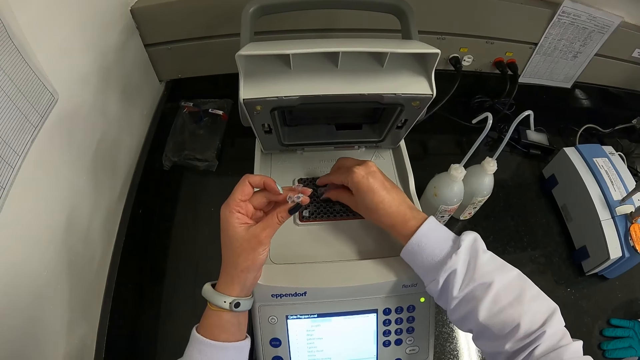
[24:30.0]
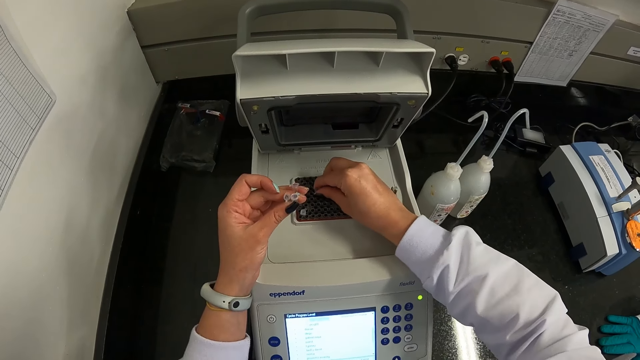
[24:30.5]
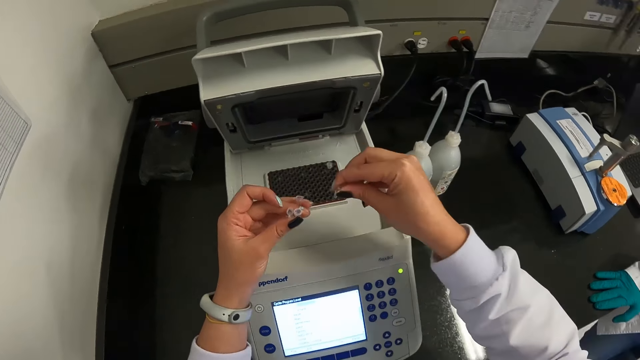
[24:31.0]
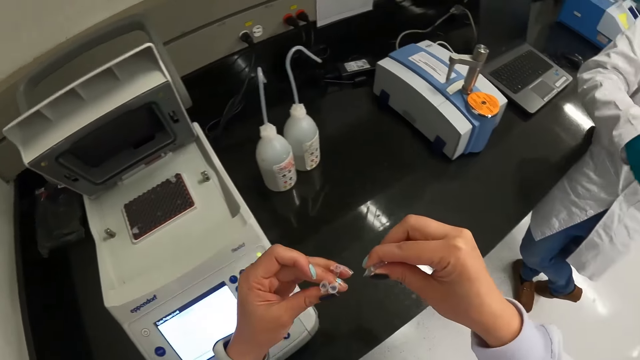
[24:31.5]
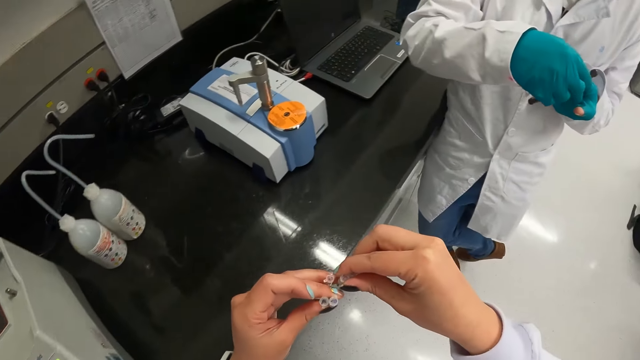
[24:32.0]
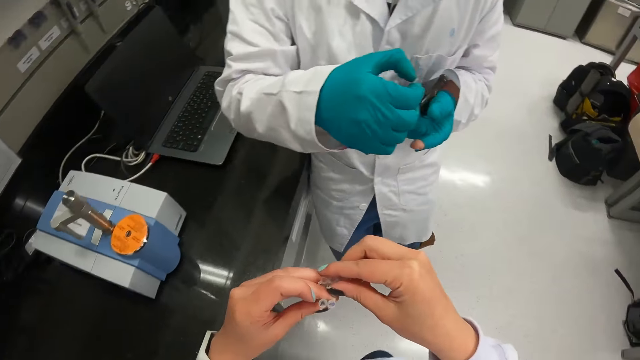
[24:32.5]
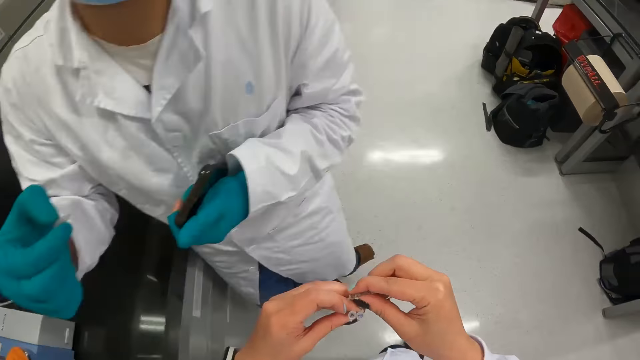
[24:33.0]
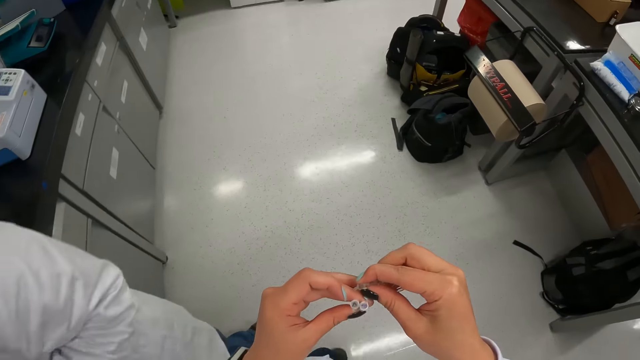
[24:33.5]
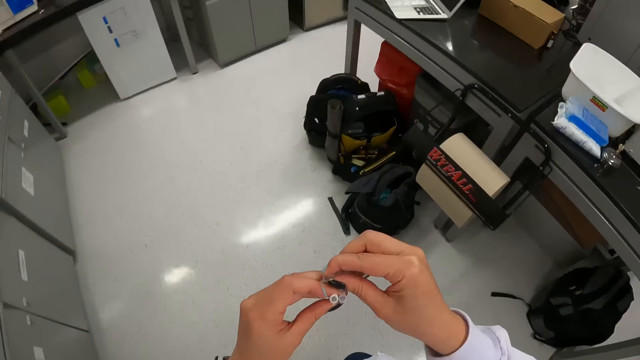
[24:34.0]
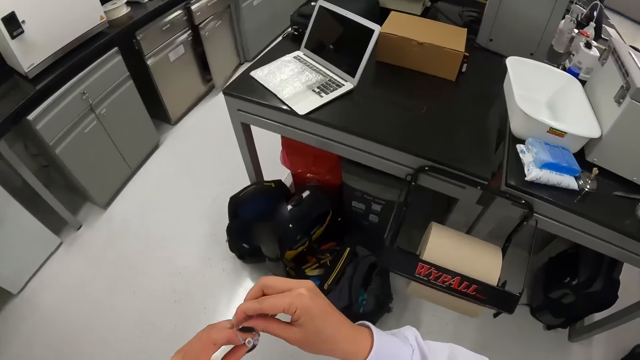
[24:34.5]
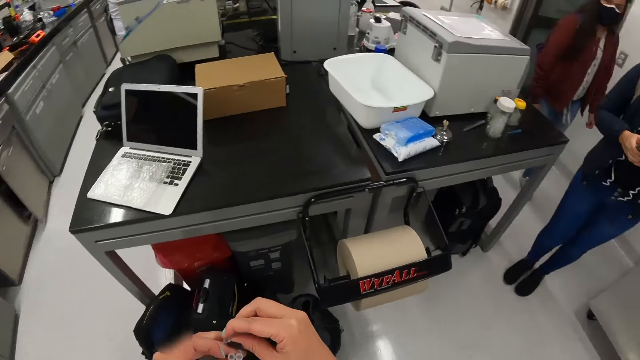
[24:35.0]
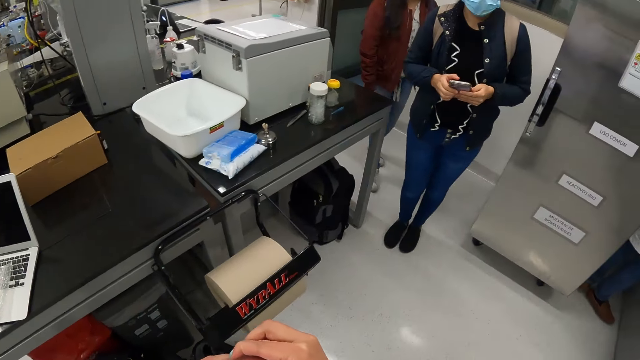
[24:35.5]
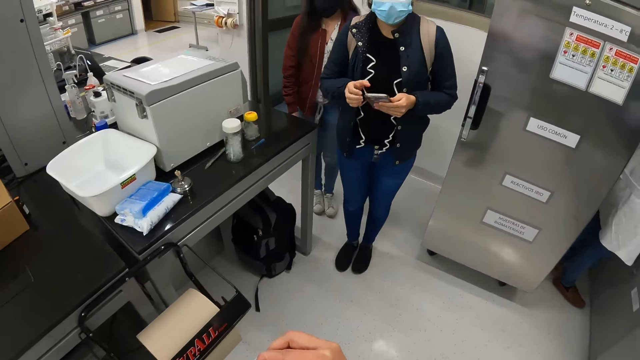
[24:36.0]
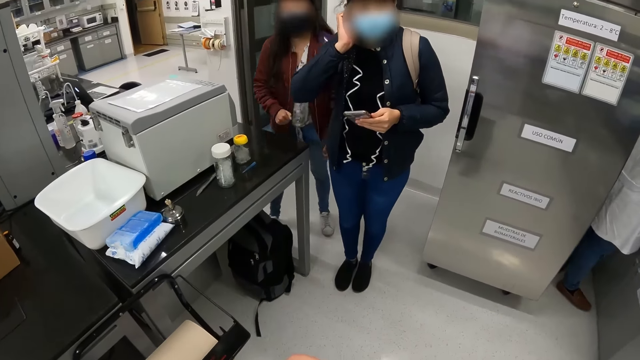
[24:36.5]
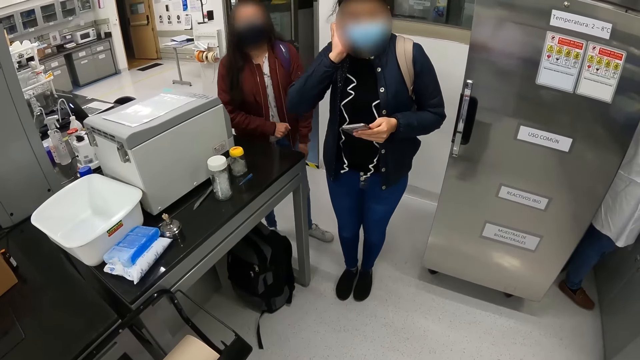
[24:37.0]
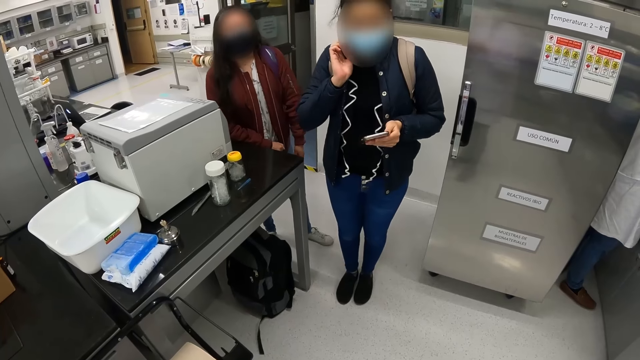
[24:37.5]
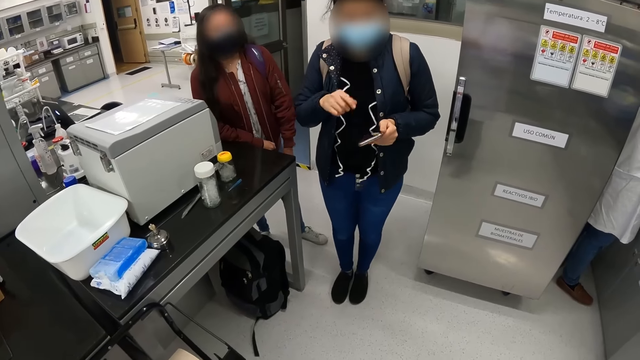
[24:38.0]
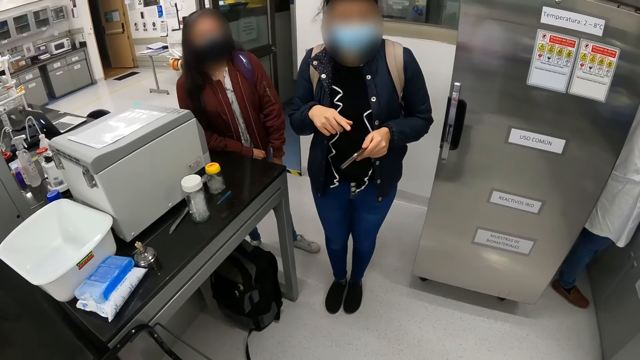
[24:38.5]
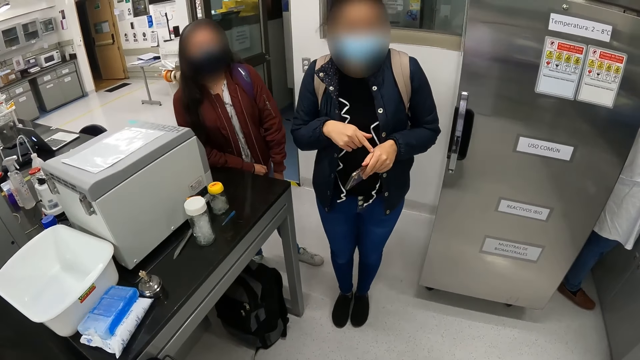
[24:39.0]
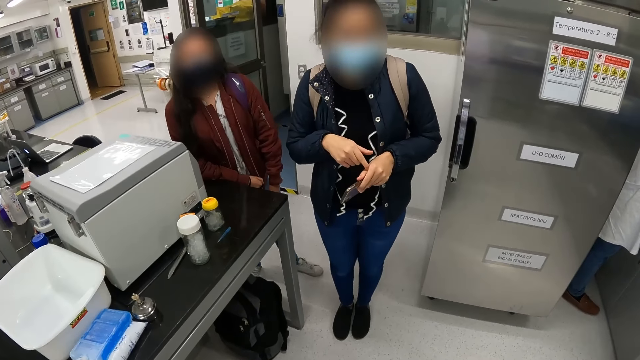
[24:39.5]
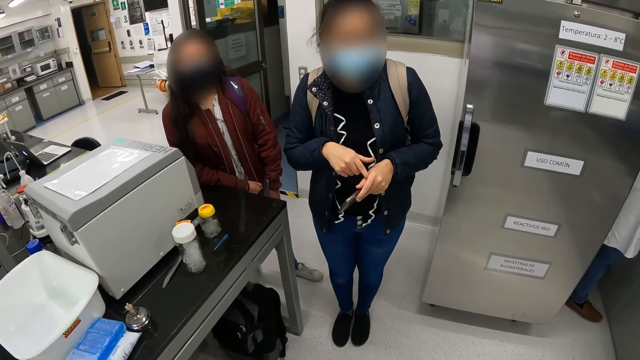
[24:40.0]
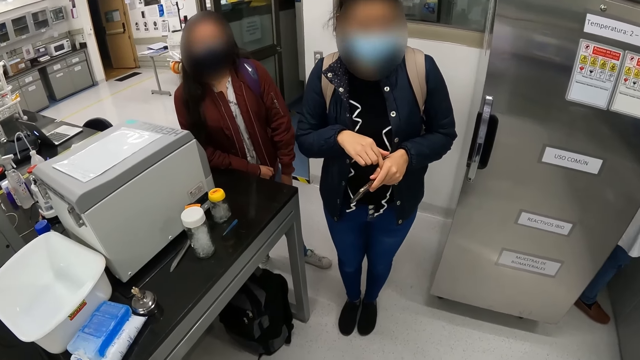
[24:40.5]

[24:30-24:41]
The camera wearer walks away from the thermocycler in the laboratory. A man operates a phone in his hands. The camera wearer holds the micropipette tips with both hands. A person stands beside the camera wearer. A woman interacts with the camera wearer. The camera wearer interacts with the lady. The lady operates a phone in her hands. The lady holds the phone. The lady gesticulates with her right hand. The lady holds the ear. Another person stands beside the lady. Another lady interacts with the camera wearer. The first lady moves the right hand.

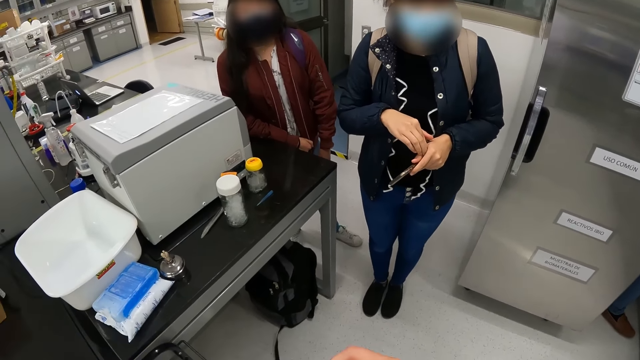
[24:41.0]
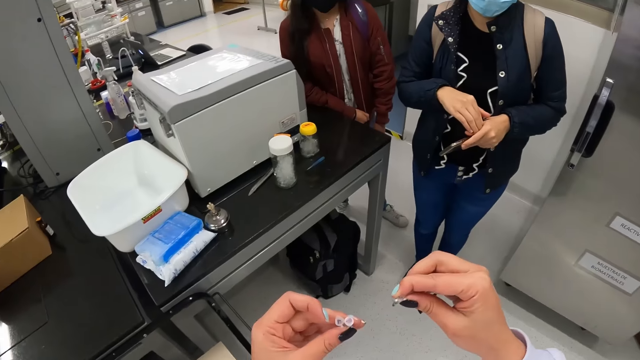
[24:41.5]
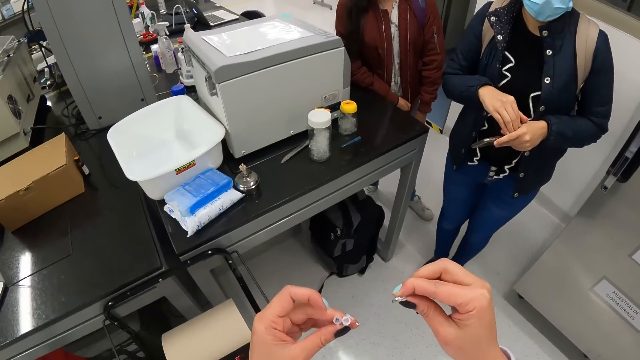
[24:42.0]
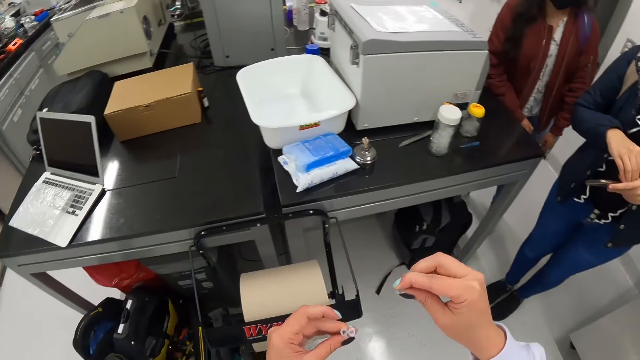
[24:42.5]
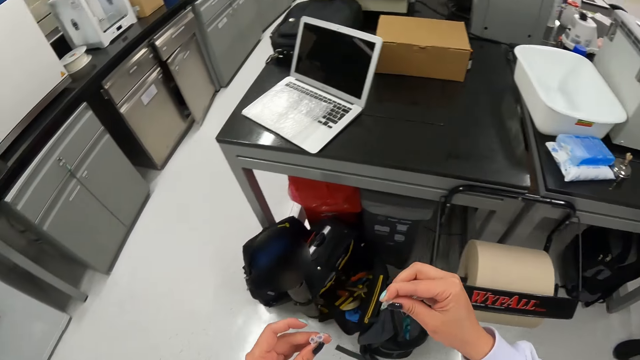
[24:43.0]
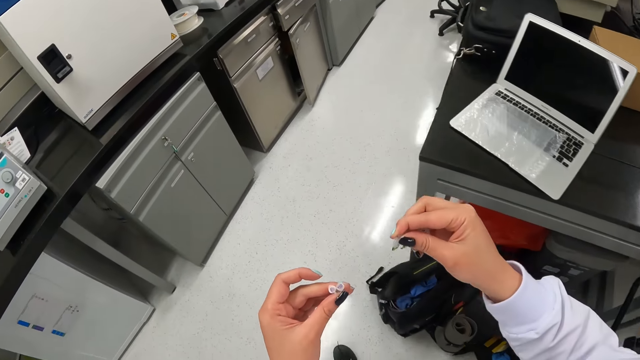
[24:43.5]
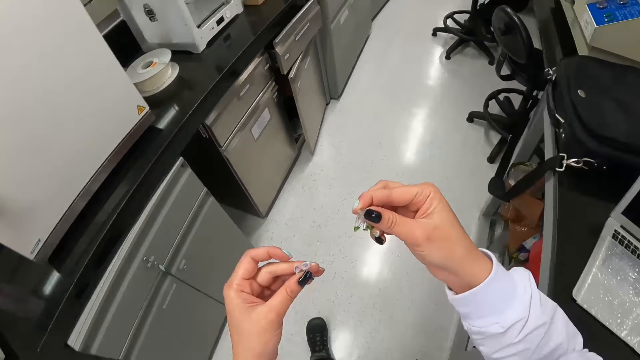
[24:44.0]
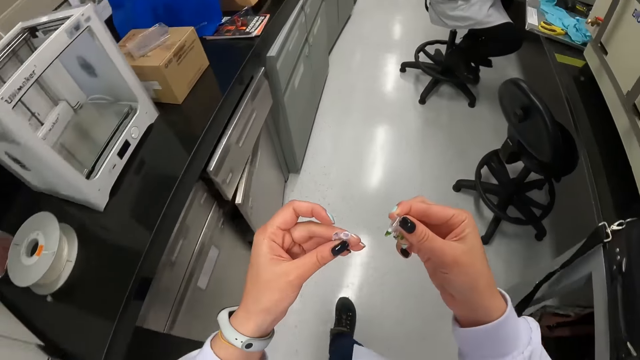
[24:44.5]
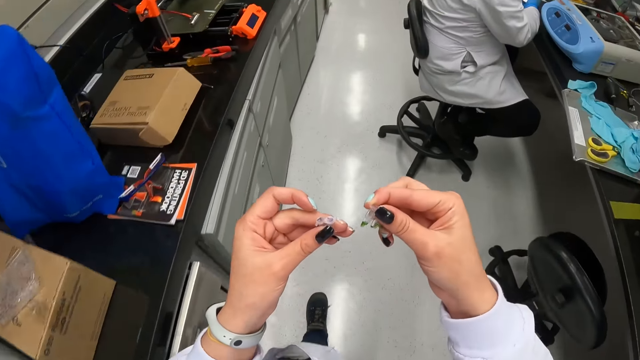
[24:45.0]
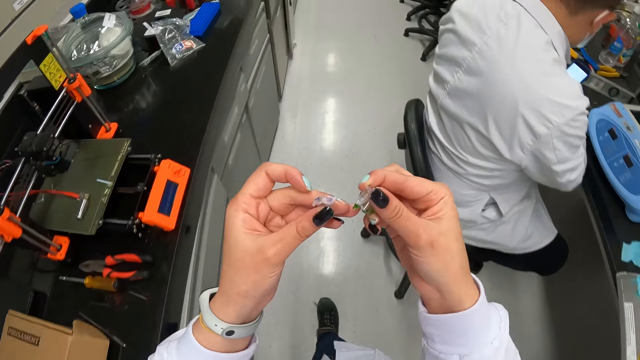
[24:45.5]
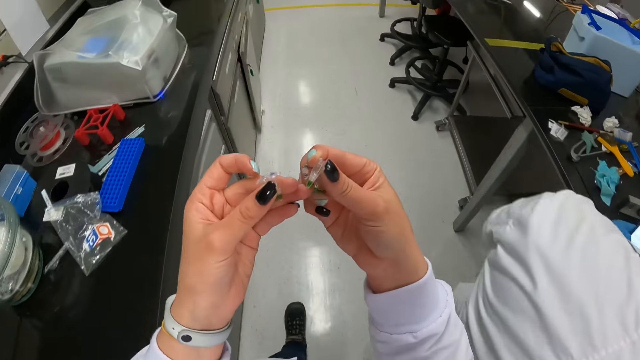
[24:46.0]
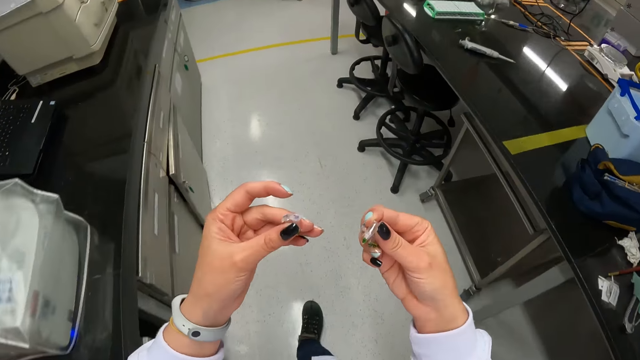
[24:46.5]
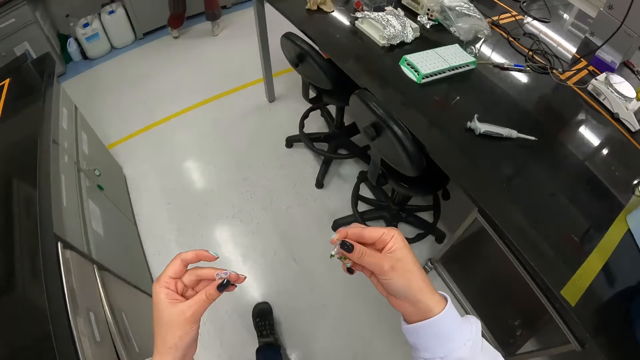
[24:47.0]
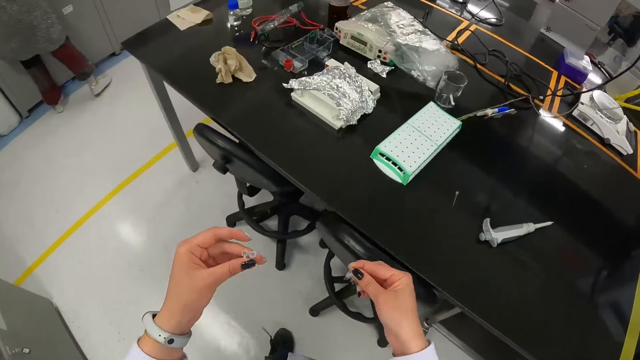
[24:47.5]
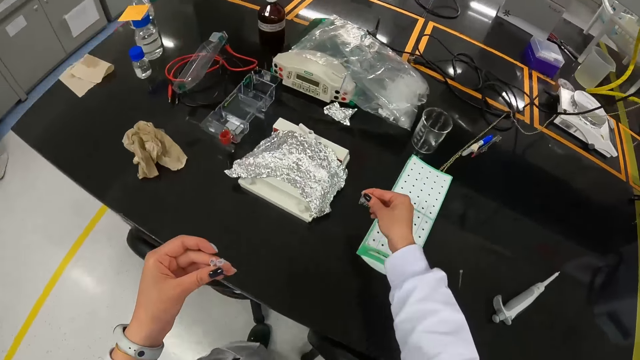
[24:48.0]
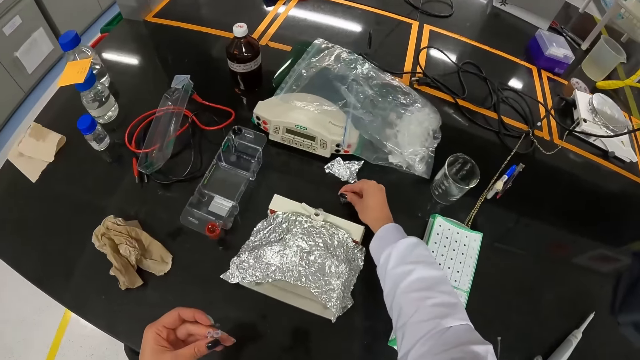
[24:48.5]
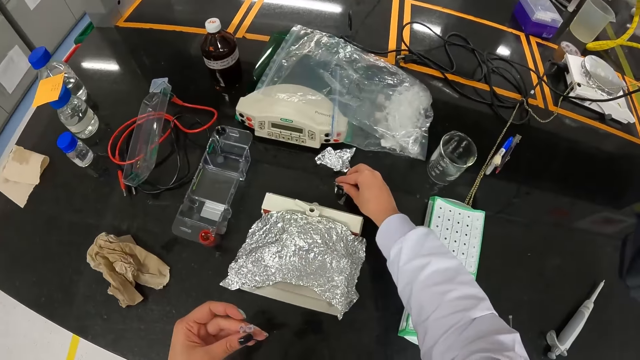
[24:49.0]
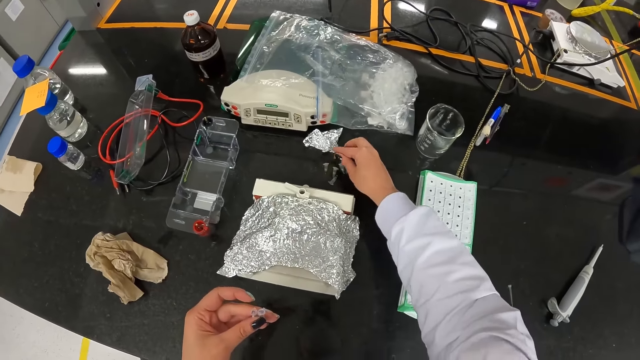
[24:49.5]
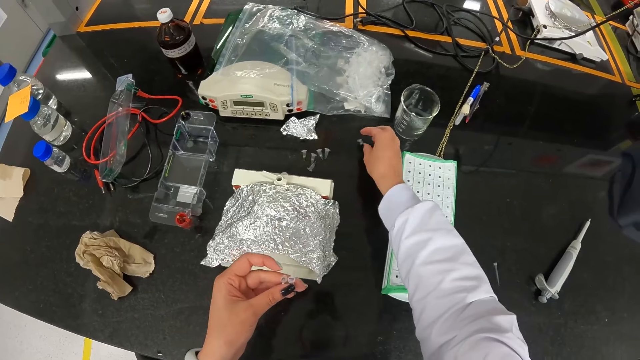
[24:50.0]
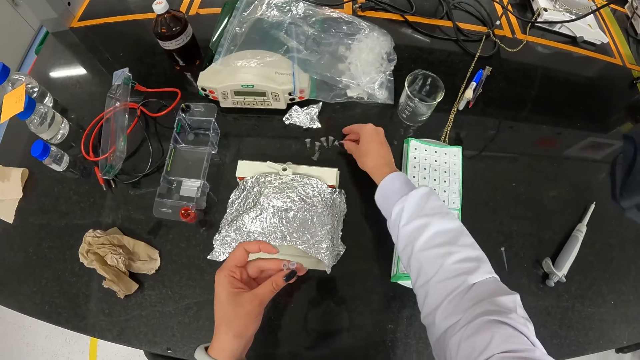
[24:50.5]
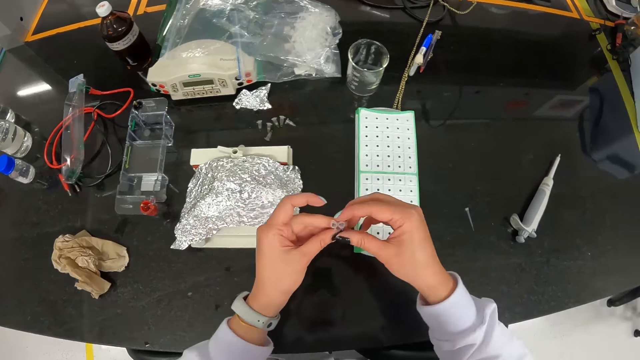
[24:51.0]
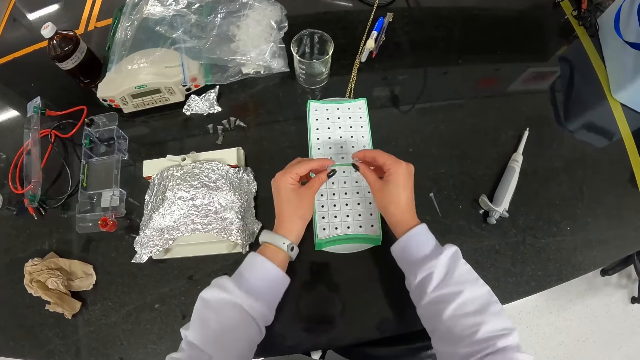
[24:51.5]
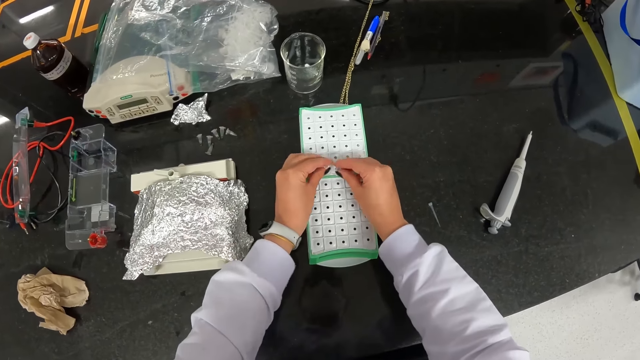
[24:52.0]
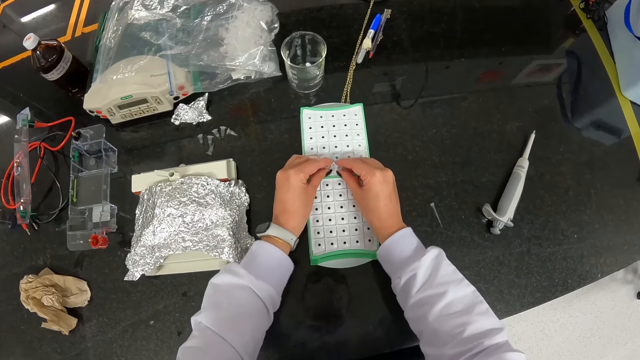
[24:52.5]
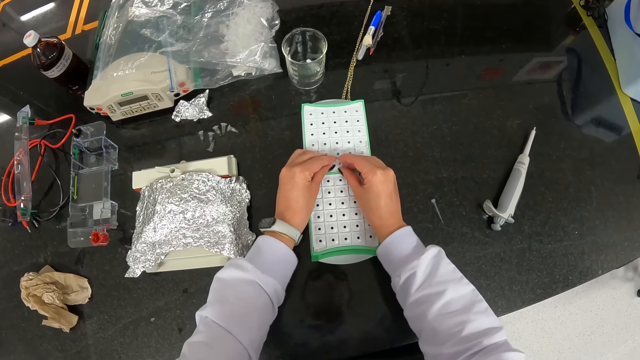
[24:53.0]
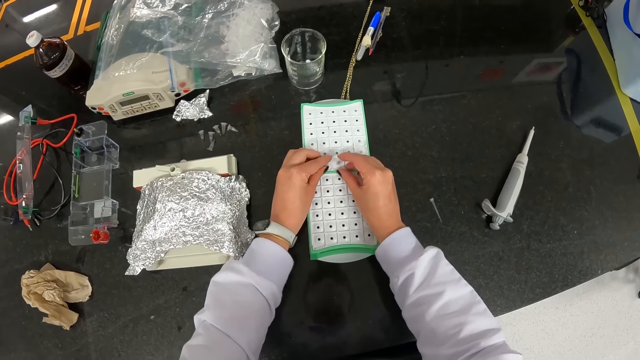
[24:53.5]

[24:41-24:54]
The camera wearer interacts with a lady and another lady. She gesticulates with both hands. She holds something with both hands. She walks to the water bath on the table in the laboratory. She puts the micropipette in her right hand on the table. She adjusts the micropipette on the table with her right hand. She passes the micropipette tip in her left hand to her right hand. She arranges the micropipette tip in her hands on a rack on the table.
